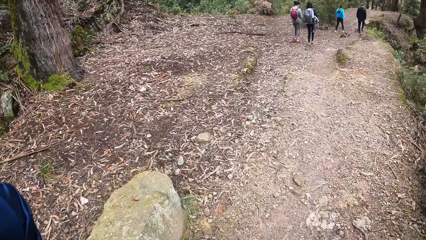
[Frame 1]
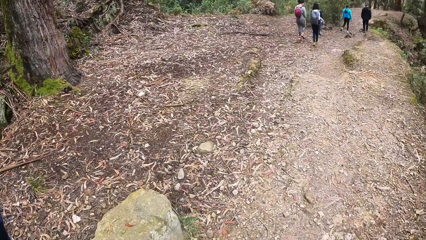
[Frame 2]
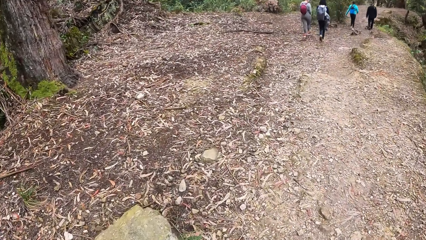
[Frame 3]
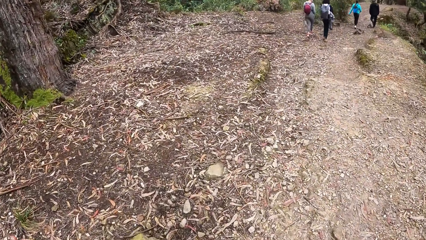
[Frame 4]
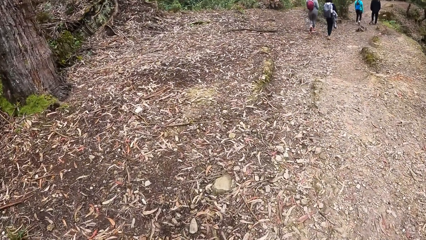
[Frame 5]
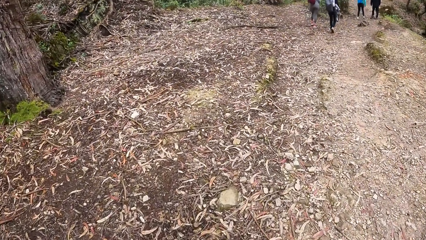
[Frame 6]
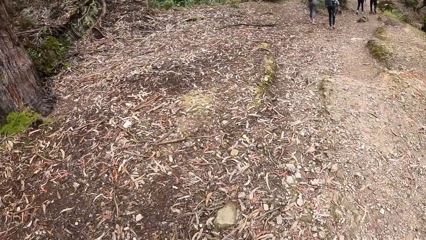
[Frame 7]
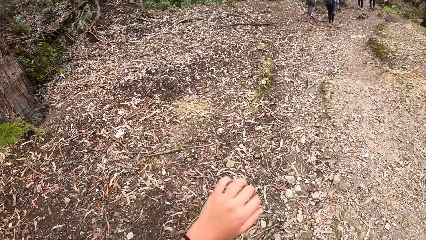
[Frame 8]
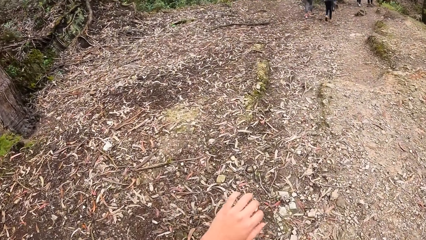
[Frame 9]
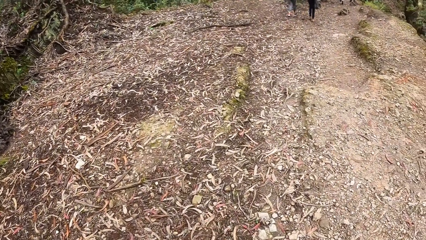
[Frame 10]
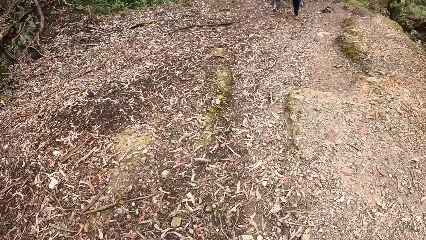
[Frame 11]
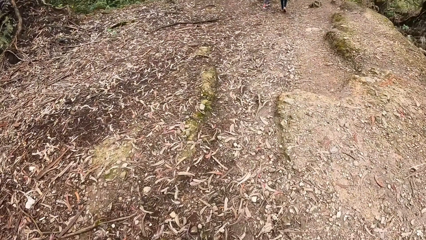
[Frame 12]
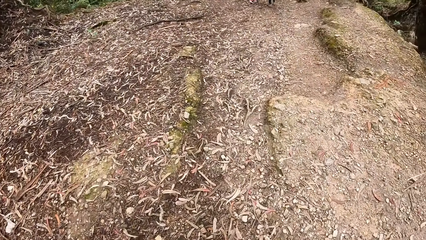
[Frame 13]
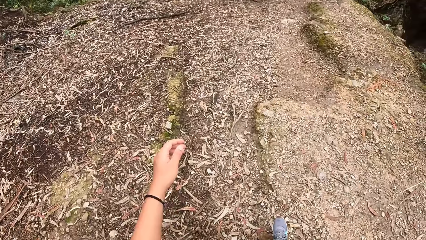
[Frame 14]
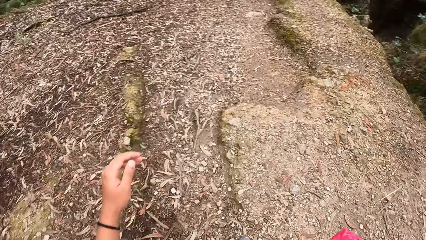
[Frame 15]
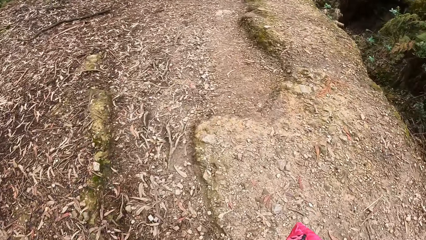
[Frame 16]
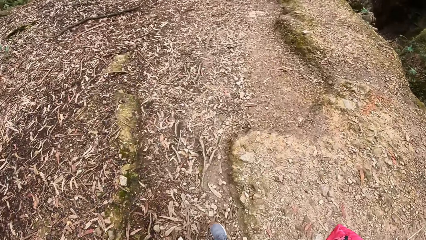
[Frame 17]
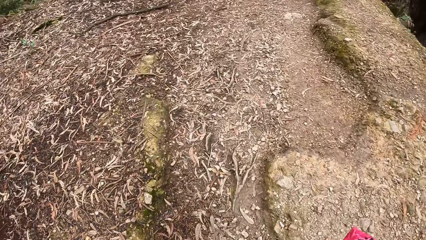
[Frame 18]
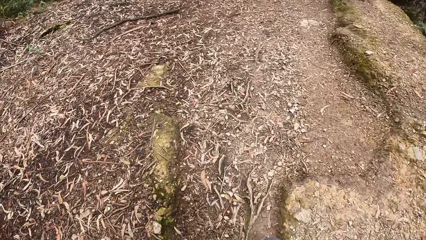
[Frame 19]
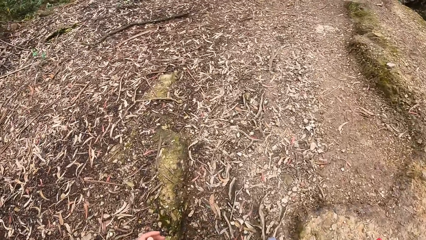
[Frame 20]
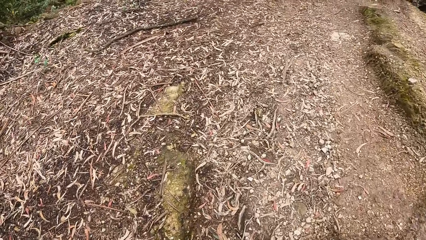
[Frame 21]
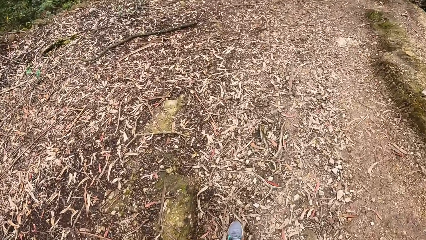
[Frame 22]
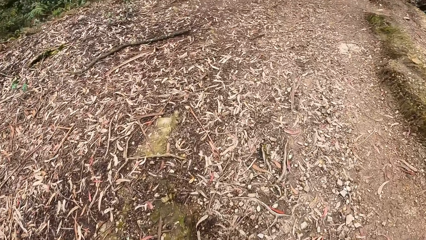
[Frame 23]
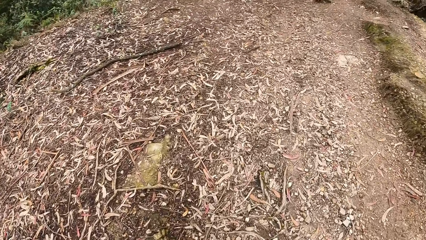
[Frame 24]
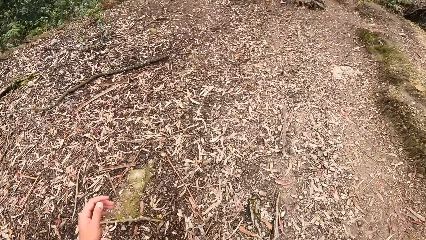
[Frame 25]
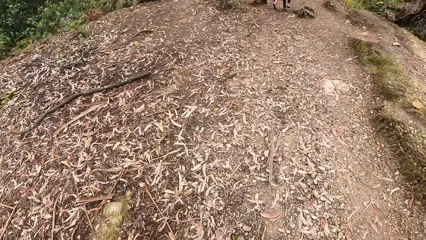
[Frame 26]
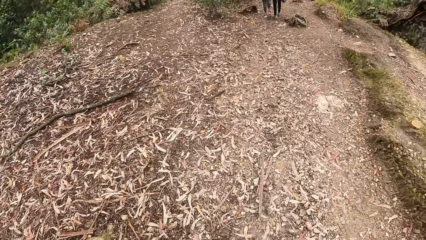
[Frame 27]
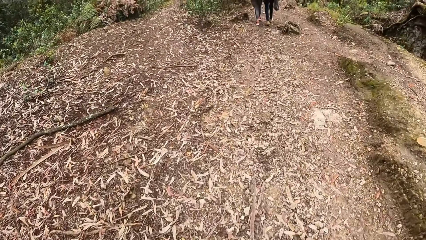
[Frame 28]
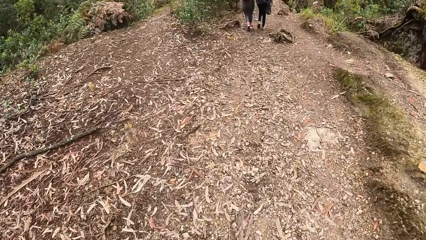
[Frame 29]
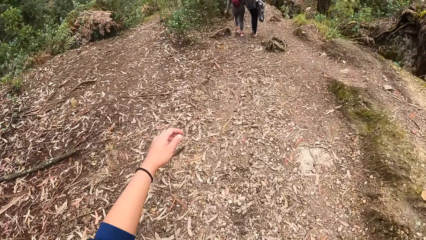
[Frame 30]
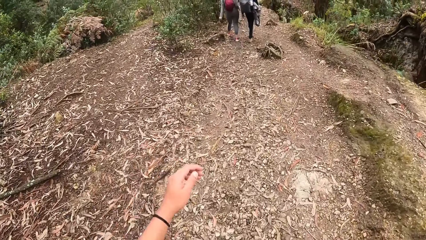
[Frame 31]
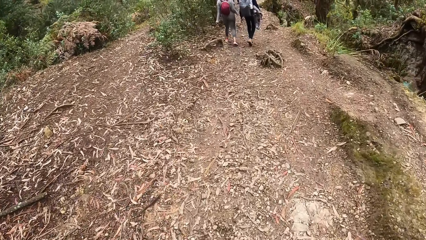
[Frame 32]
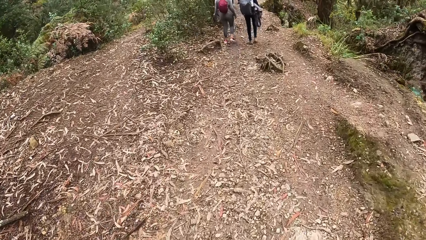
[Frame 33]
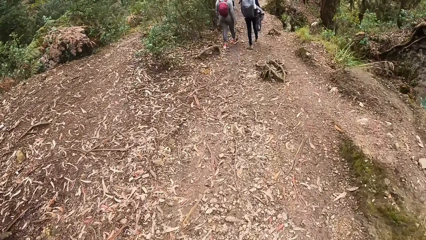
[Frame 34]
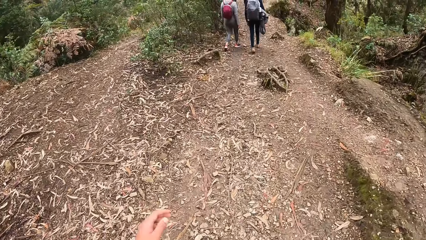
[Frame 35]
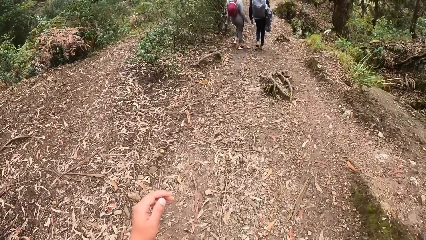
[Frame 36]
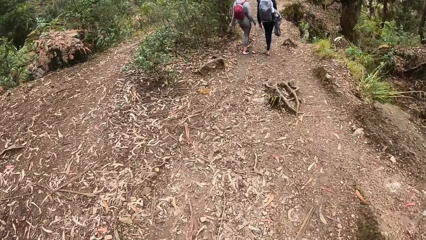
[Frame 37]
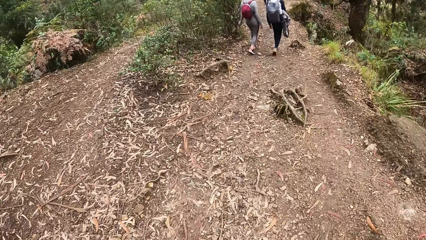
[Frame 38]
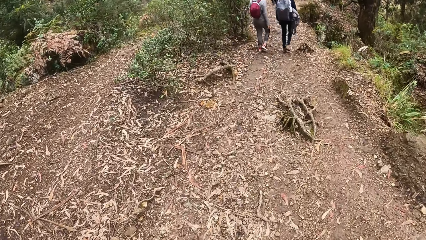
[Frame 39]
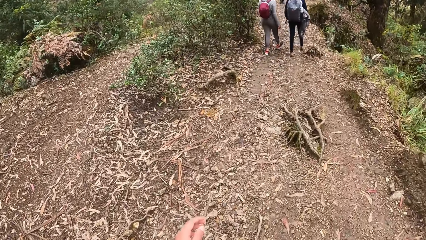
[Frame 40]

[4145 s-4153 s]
The camera wearer does a hand movement. They walk along the path.

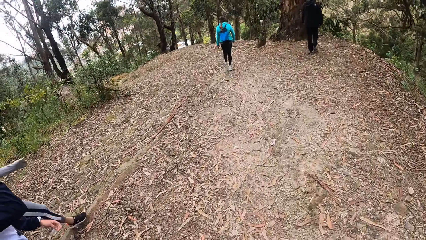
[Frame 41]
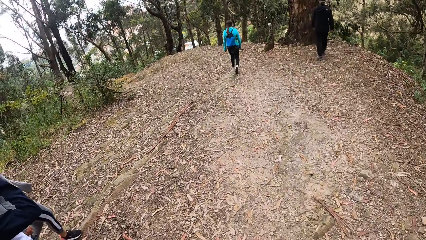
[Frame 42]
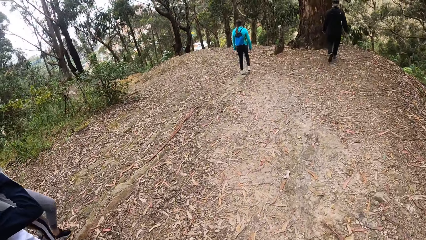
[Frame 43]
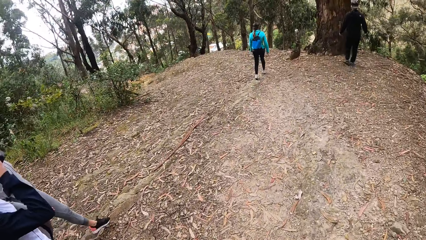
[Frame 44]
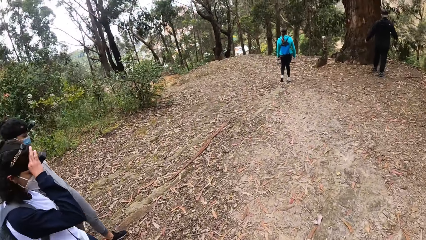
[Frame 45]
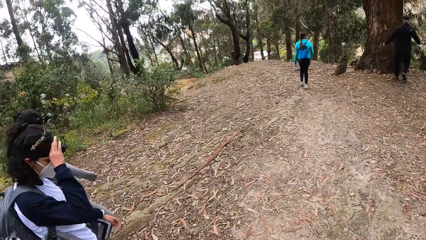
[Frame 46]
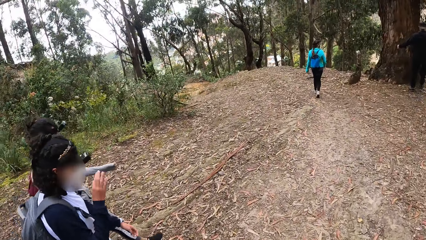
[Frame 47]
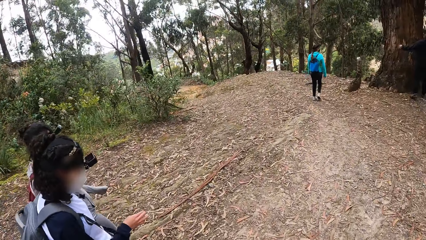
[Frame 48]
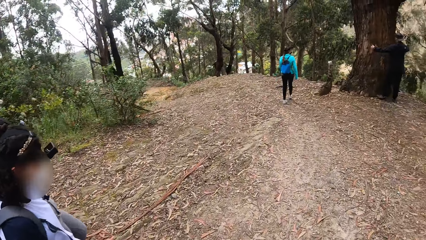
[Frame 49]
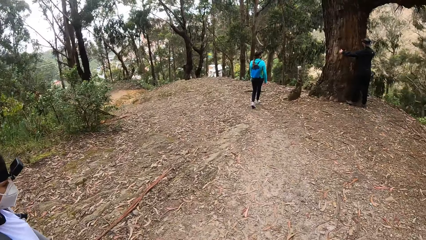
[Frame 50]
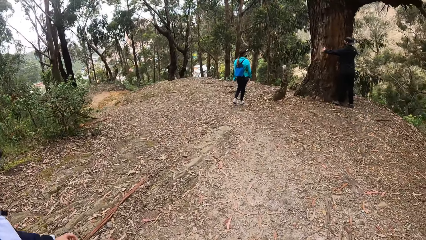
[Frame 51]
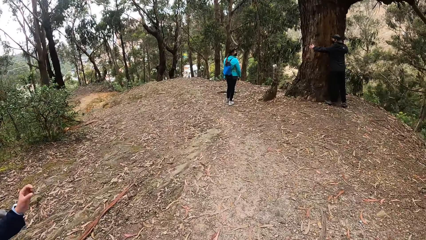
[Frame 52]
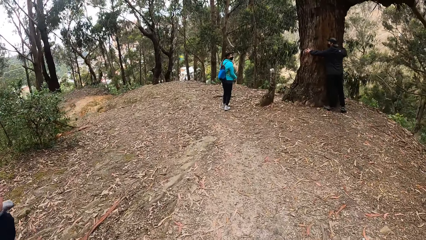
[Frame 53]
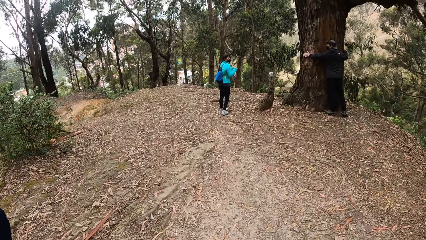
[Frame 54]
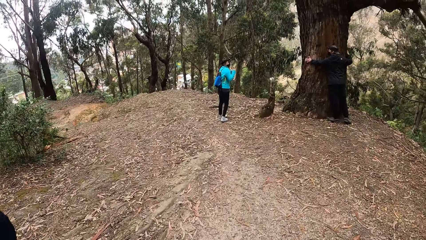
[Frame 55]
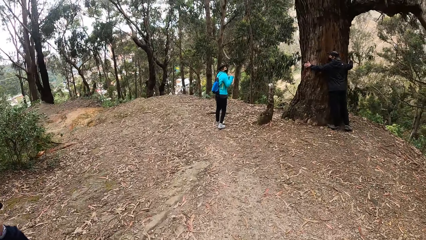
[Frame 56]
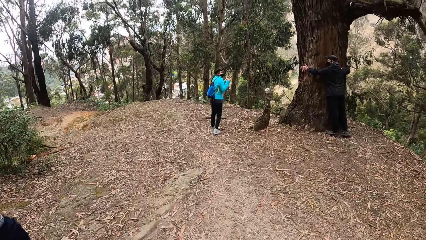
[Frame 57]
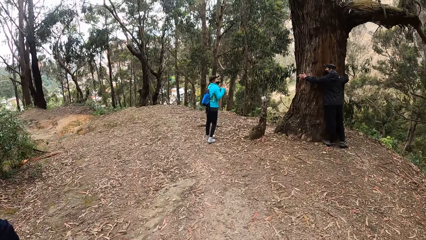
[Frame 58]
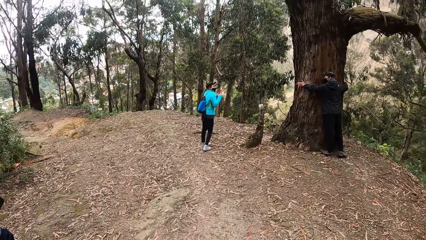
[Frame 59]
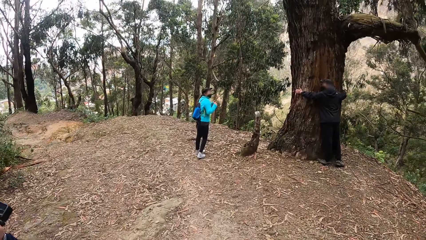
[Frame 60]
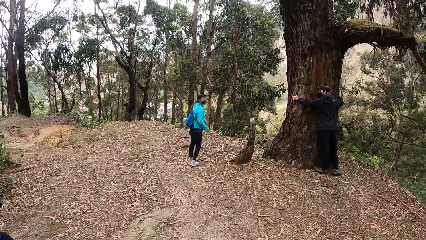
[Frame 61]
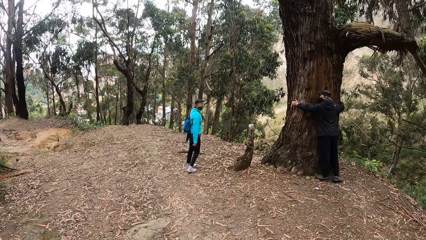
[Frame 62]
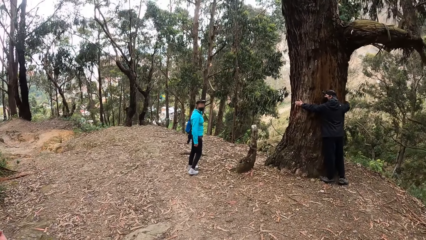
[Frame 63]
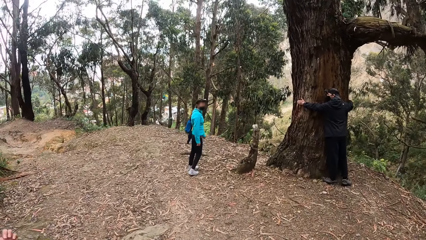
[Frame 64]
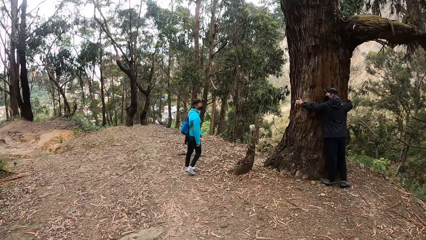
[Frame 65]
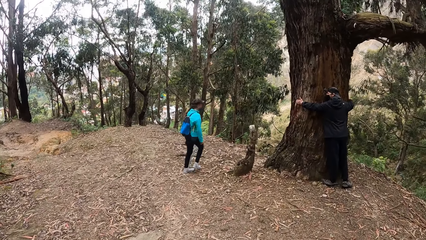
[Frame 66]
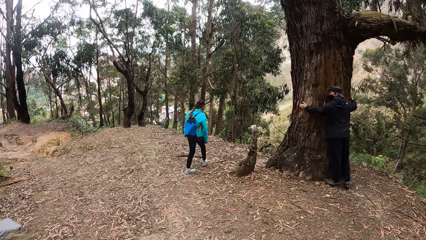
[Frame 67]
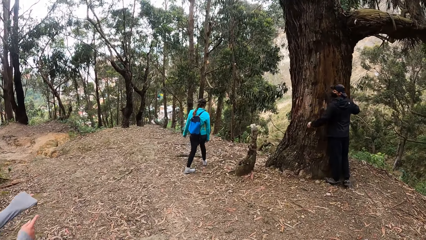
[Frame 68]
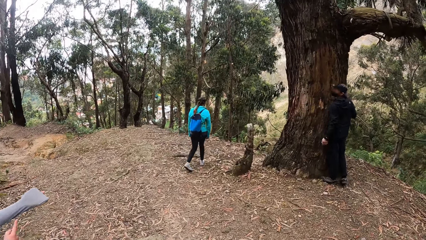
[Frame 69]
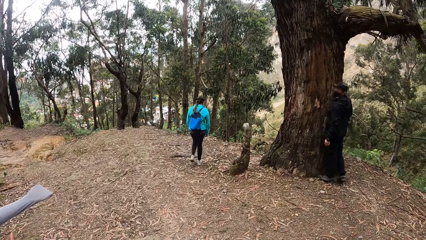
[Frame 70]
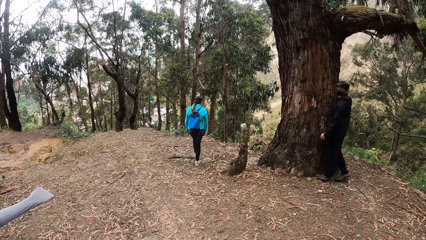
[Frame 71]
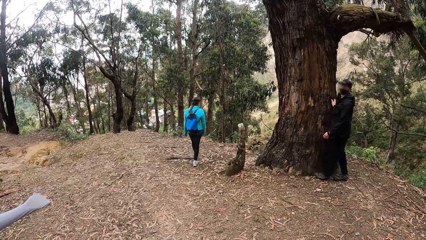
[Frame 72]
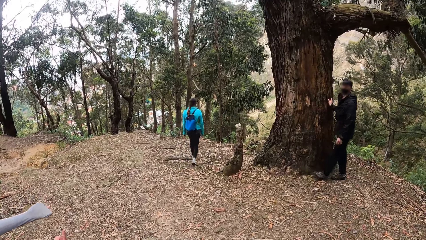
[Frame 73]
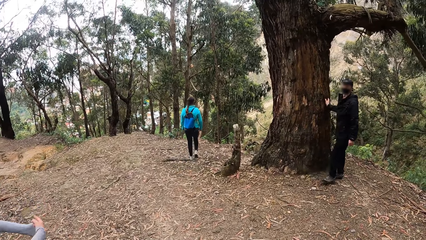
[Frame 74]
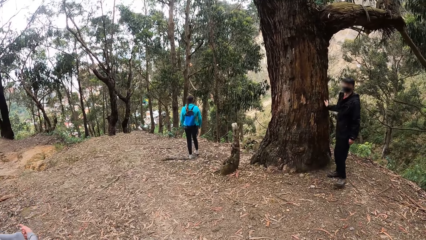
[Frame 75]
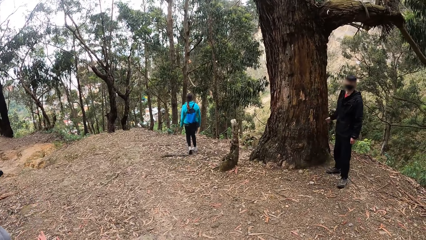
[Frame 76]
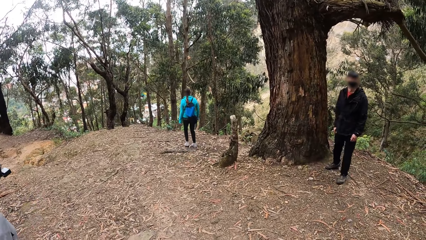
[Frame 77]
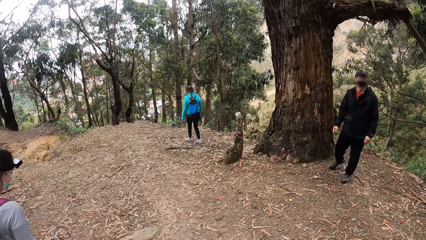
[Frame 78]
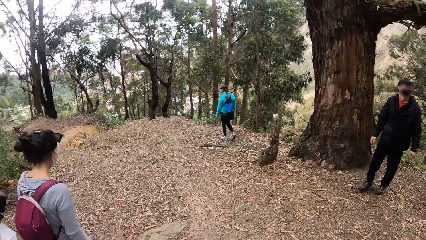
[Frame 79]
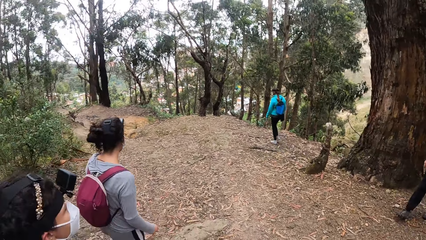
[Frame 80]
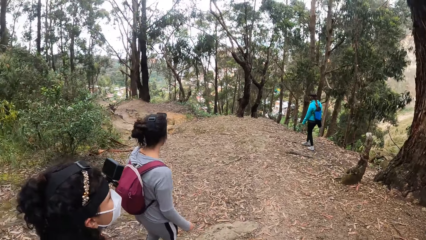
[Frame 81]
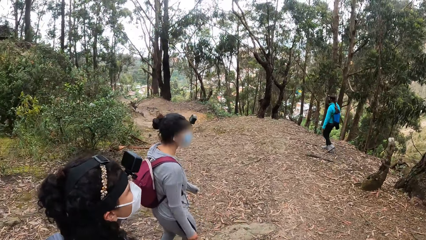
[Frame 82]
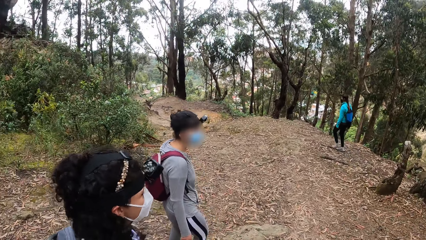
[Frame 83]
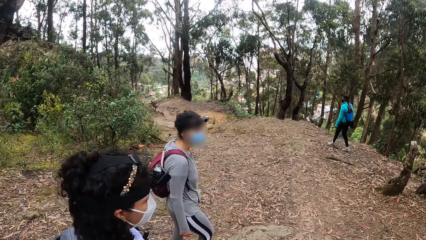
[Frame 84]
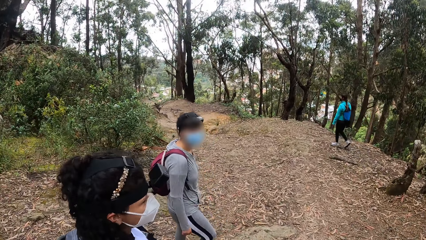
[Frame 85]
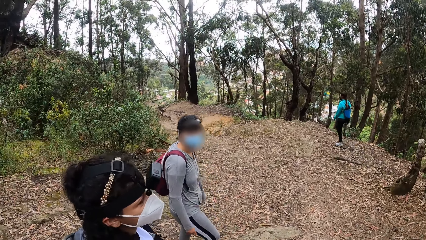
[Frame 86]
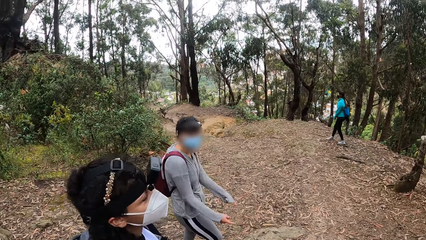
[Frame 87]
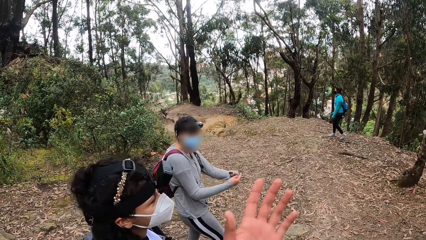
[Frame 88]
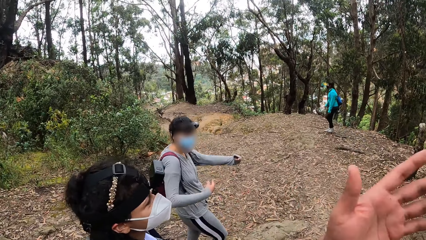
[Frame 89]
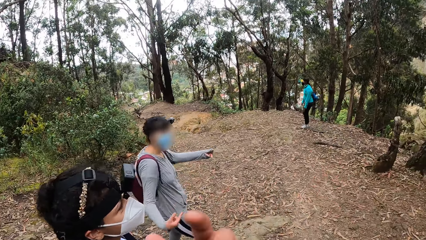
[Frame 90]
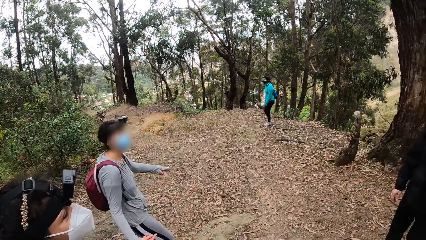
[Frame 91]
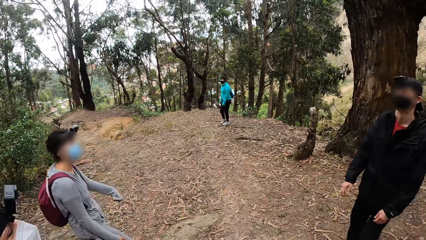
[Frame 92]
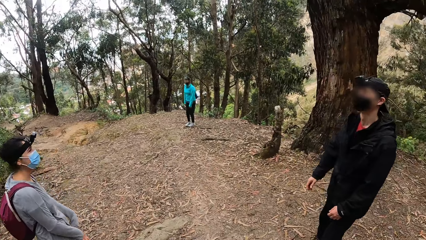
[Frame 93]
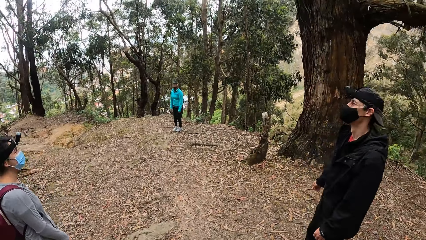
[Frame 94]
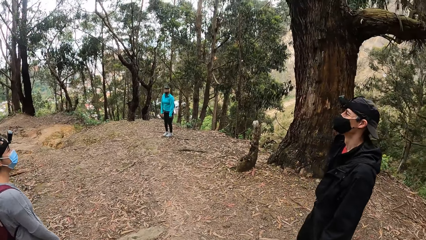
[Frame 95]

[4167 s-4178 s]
A man hugs a tree with both hands. A woman interacts with a group of people and the camera wearer. The camera wearer gestures with his left hand.
